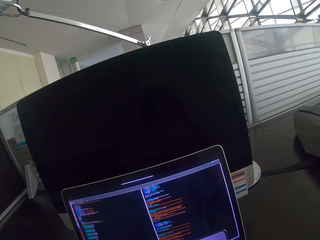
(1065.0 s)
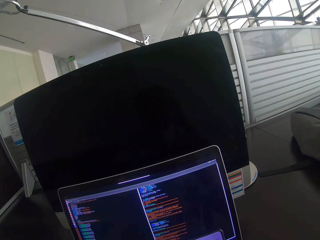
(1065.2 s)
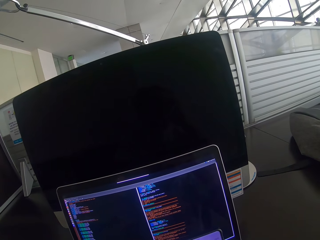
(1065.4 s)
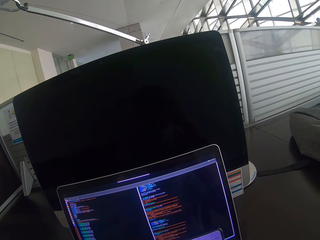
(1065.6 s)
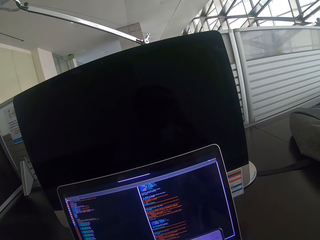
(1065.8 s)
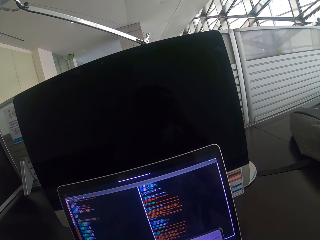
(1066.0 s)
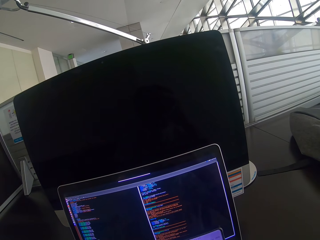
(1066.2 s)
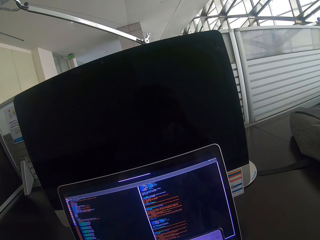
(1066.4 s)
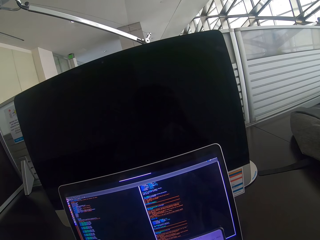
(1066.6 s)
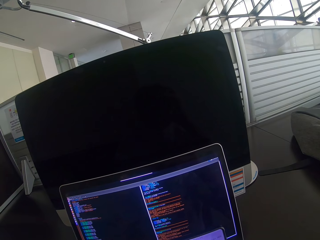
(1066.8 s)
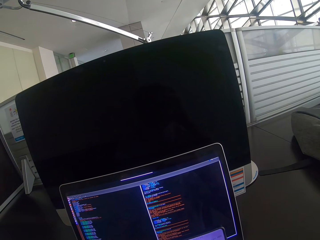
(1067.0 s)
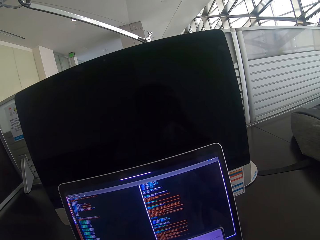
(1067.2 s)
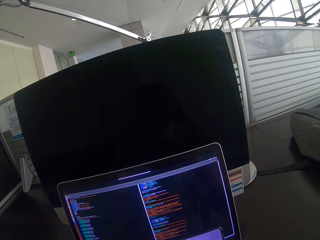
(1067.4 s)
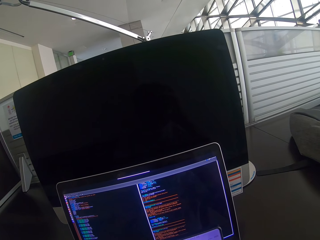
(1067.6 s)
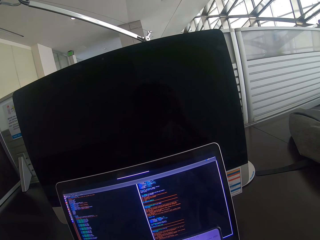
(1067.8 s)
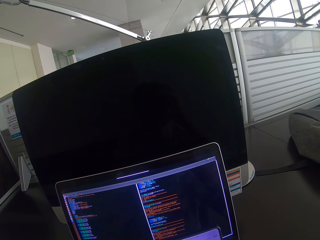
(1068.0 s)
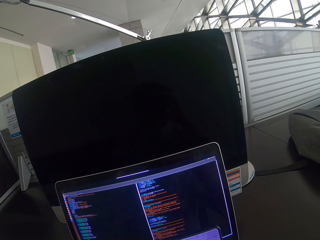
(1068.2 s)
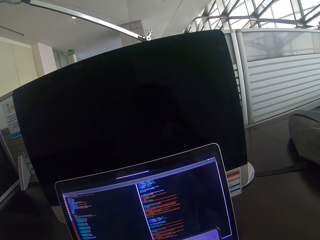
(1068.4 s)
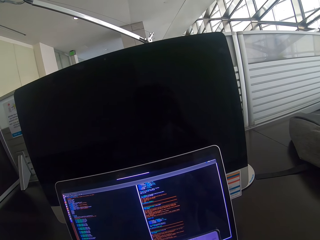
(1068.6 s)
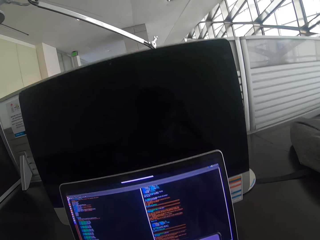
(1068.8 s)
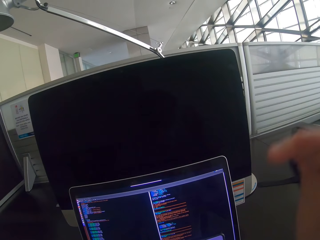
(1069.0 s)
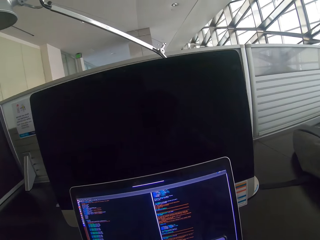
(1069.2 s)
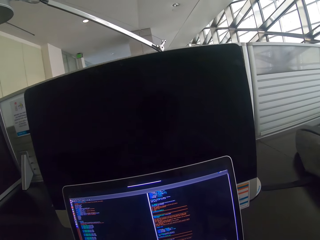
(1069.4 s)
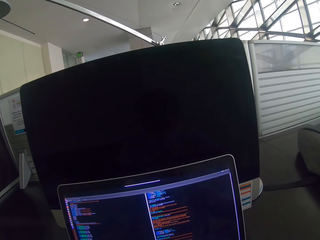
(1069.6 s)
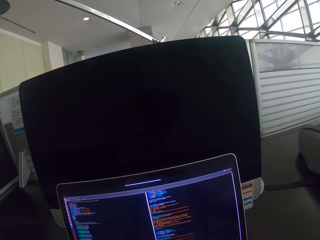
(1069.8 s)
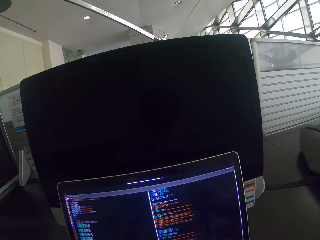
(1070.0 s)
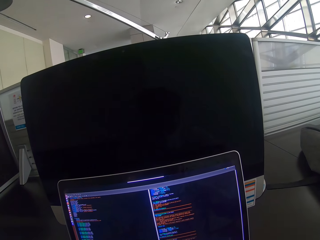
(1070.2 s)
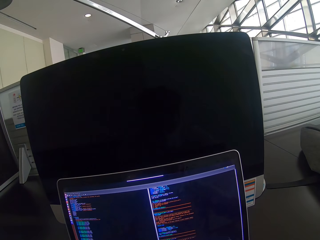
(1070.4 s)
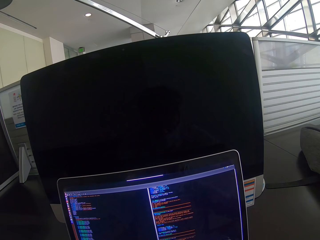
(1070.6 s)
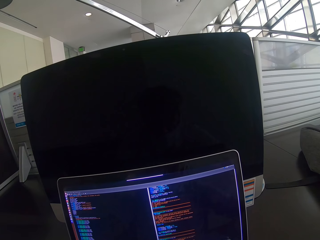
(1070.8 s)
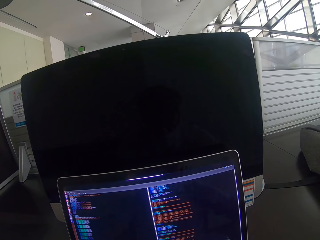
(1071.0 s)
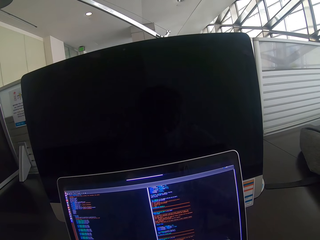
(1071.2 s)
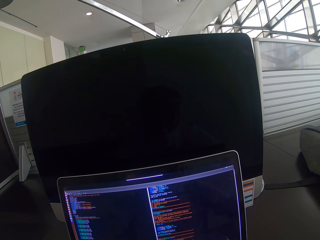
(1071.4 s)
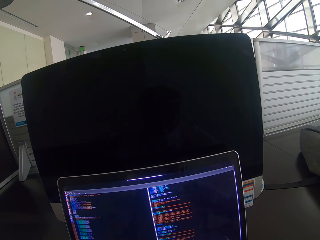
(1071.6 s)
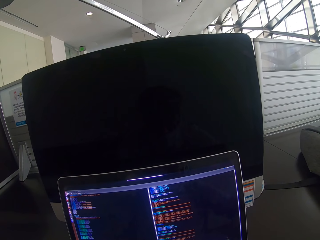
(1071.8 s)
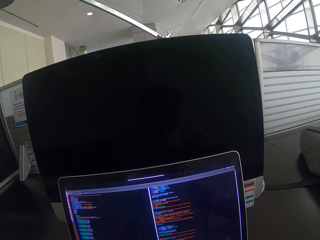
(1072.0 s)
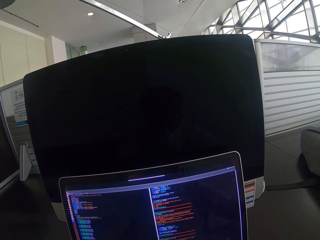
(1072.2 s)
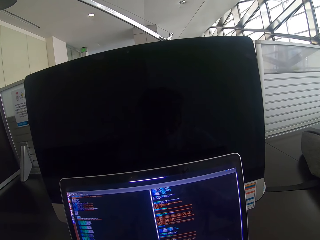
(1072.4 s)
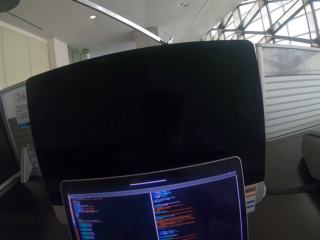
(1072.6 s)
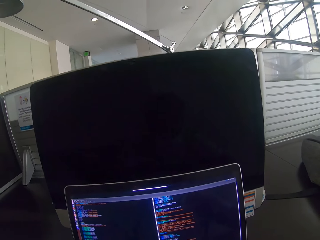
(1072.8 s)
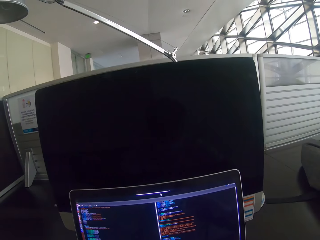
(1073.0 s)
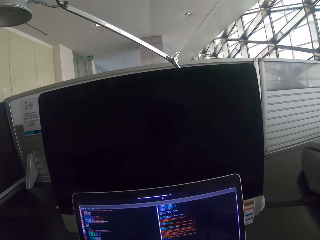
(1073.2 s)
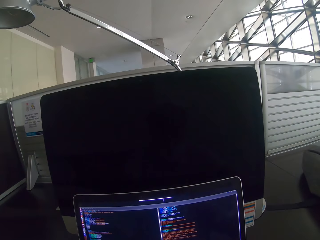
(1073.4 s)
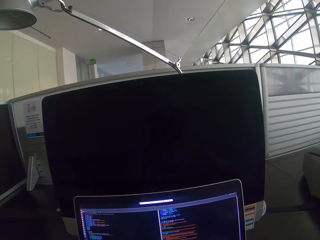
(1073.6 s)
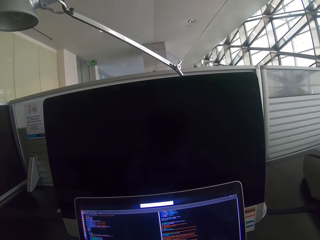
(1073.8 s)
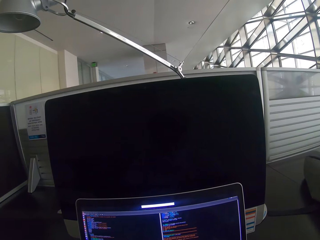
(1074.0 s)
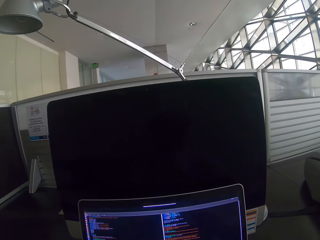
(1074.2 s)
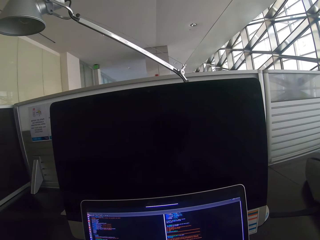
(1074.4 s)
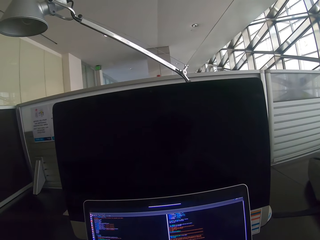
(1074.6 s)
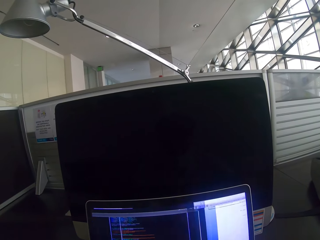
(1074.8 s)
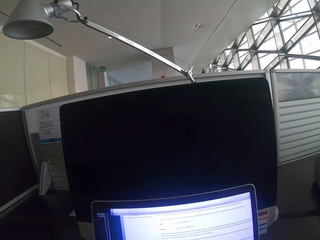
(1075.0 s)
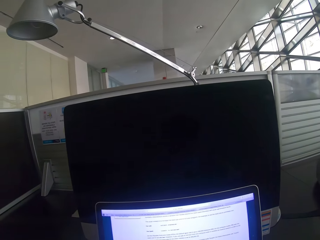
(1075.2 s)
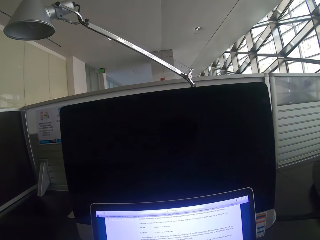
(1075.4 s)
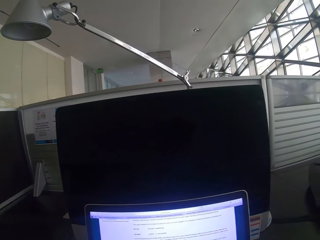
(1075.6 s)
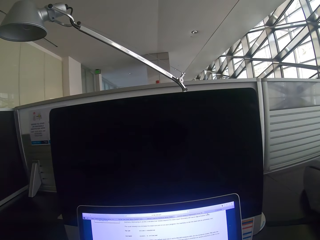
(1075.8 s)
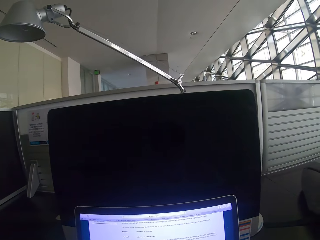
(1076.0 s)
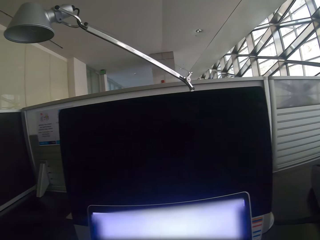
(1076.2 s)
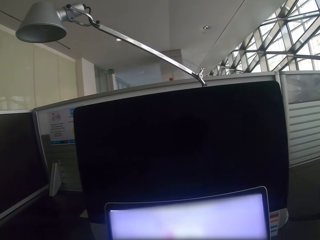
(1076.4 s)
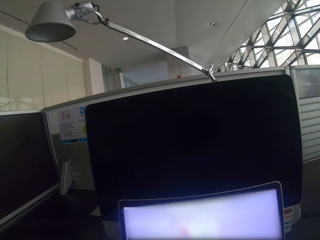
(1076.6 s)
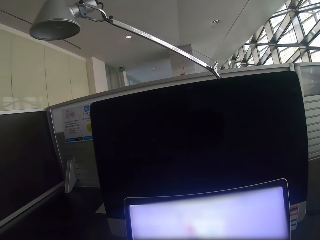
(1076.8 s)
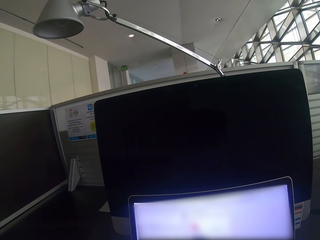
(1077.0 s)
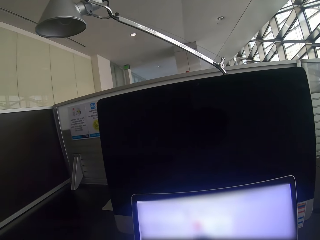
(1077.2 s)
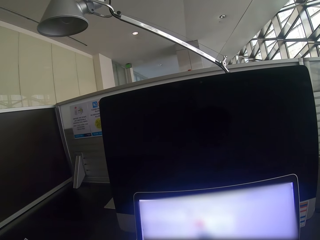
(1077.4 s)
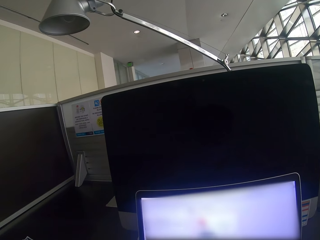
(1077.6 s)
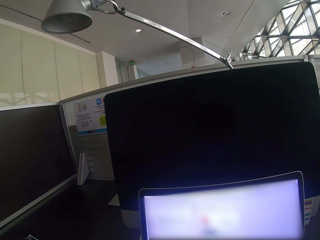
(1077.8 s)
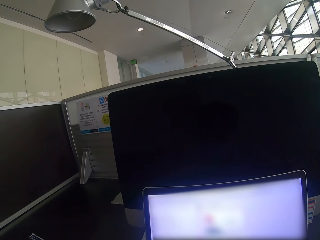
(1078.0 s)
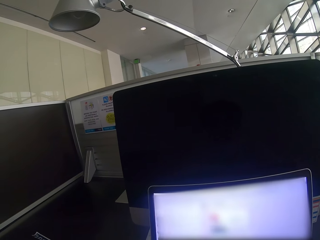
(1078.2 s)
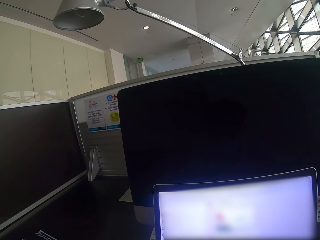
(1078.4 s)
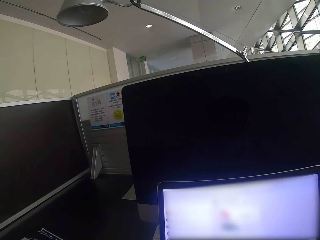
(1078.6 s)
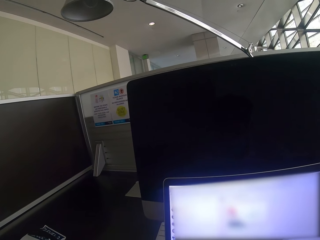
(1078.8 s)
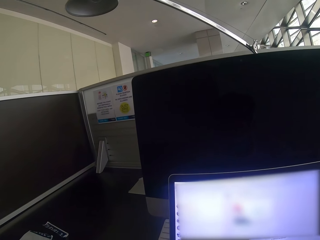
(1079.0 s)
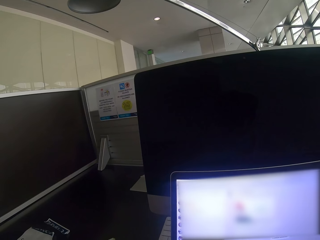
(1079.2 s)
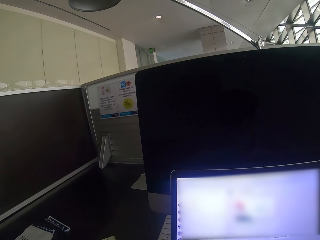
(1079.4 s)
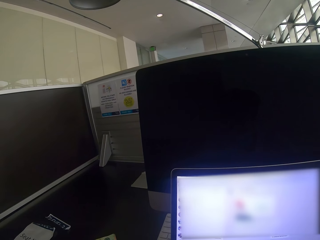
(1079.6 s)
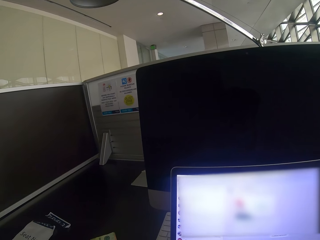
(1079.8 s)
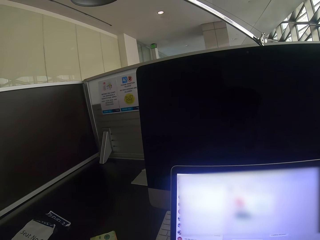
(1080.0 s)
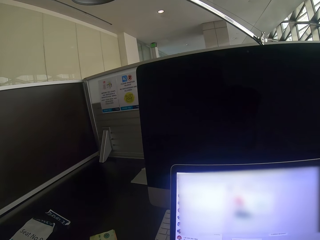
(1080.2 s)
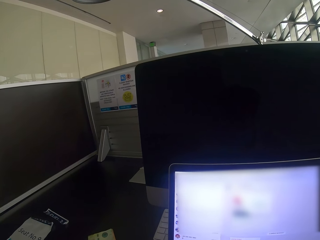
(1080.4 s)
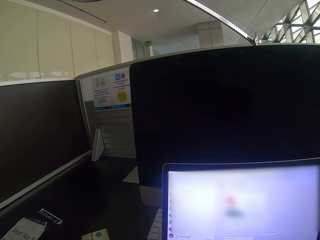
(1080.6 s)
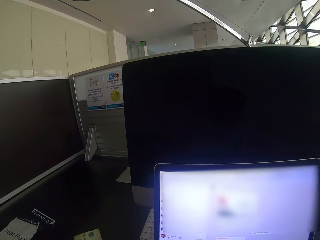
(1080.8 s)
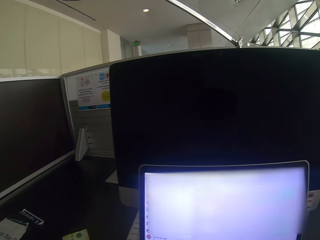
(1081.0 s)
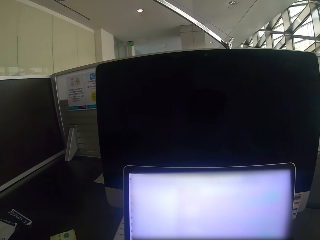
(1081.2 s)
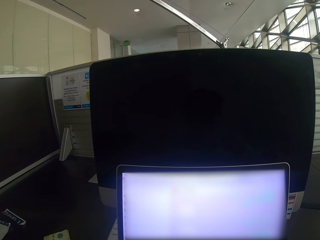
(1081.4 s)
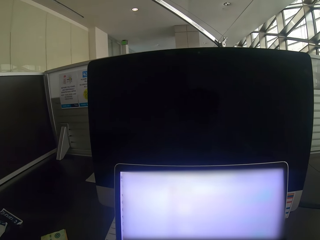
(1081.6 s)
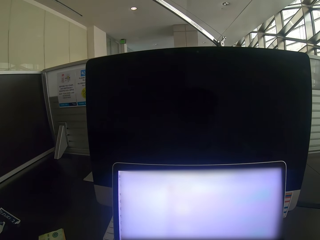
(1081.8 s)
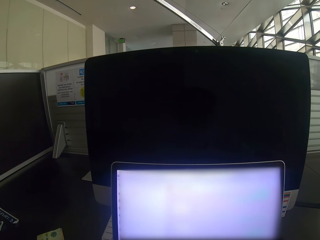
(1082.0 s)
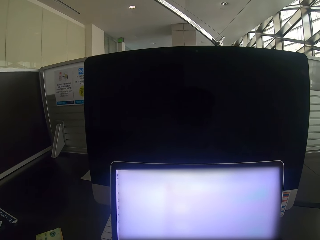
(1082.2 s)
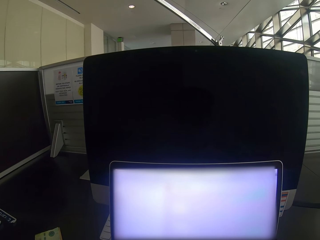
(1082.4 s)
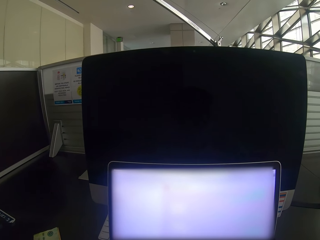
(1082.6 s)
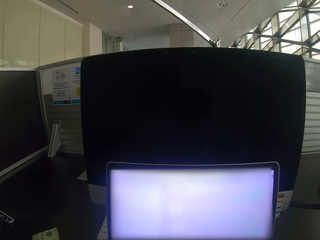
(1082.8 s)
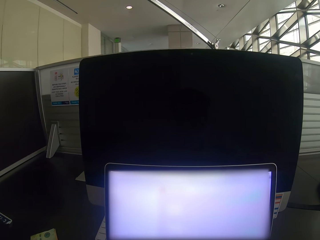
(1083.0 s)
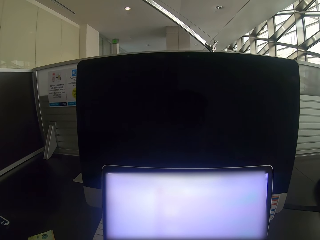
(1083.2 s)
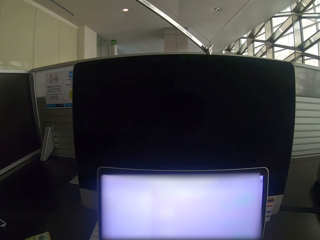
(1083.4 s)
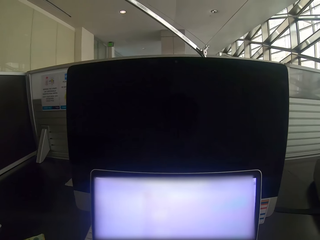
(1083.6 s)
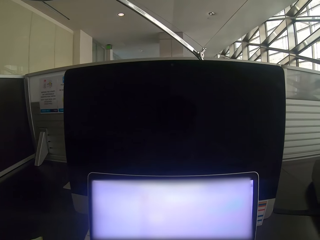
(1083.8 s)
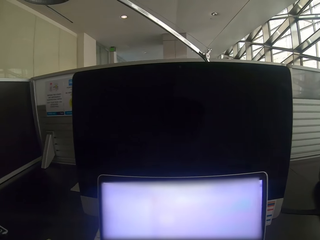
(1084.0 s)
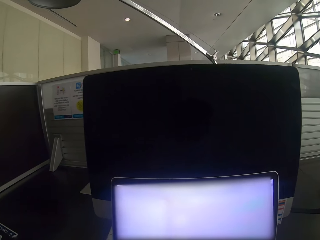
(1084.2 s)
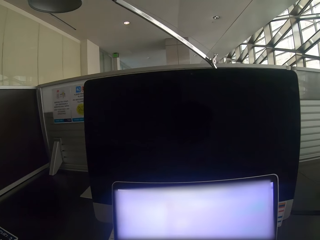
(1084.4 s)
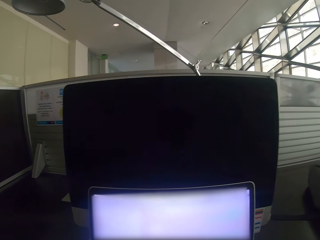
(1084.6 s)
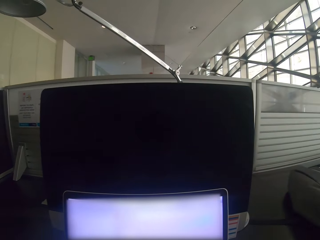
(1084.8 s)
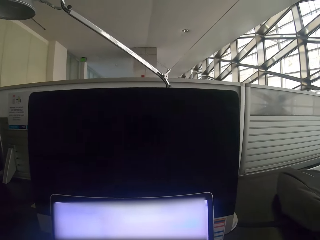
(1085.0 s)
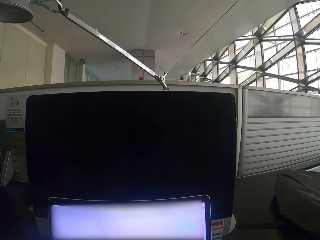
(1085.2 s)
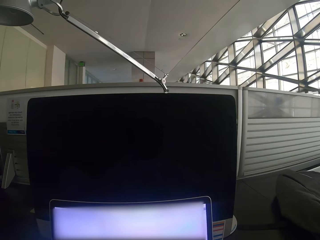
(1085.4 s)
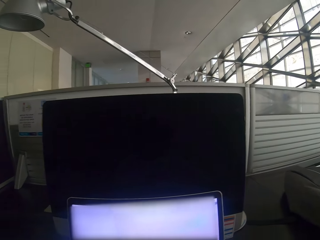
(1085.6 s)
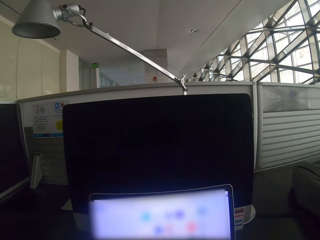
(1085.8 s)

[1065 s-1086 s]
The camera wearer lowers the hand. They operate the laptop. They browse on the laptop.
